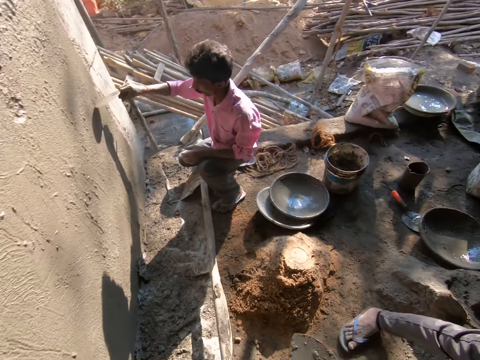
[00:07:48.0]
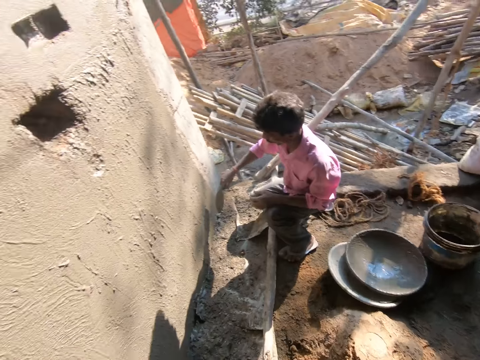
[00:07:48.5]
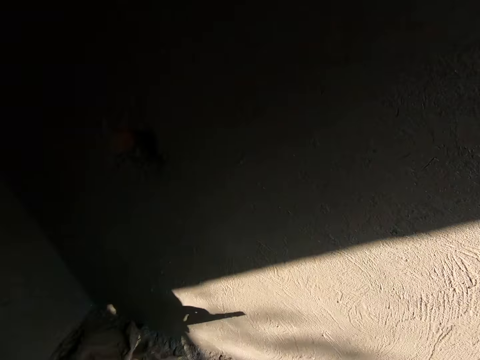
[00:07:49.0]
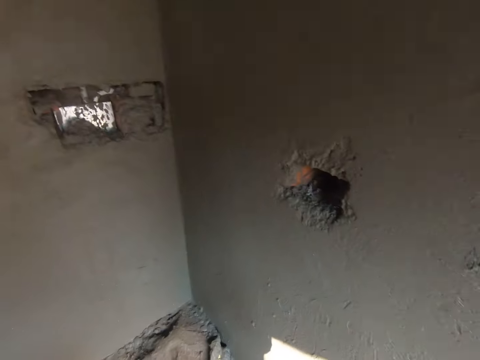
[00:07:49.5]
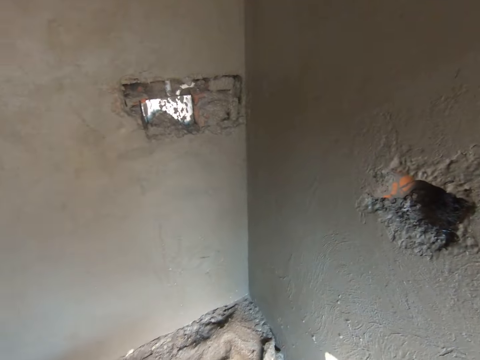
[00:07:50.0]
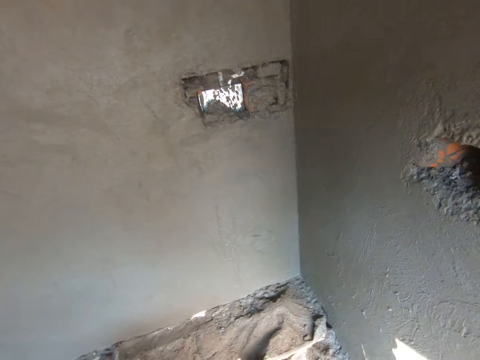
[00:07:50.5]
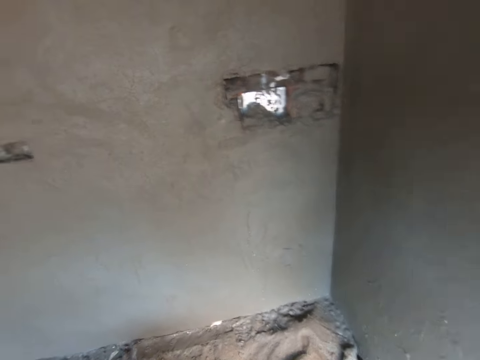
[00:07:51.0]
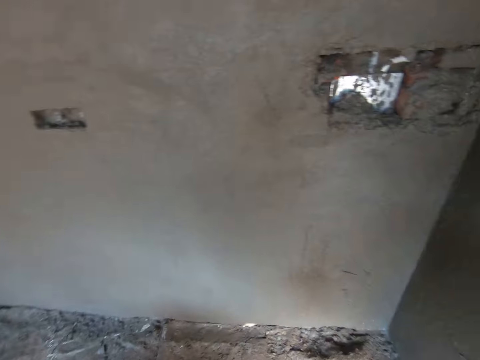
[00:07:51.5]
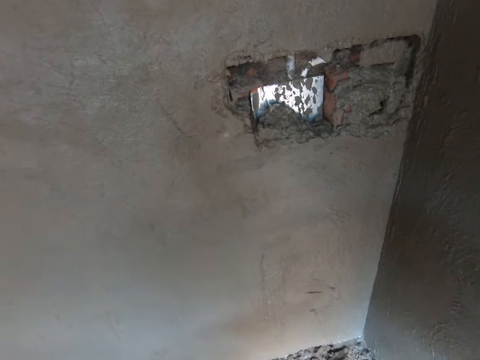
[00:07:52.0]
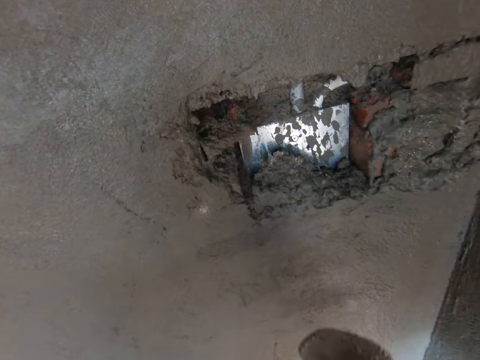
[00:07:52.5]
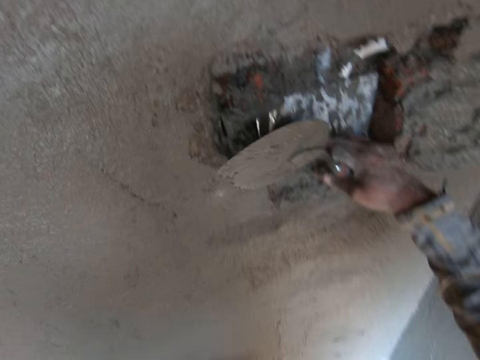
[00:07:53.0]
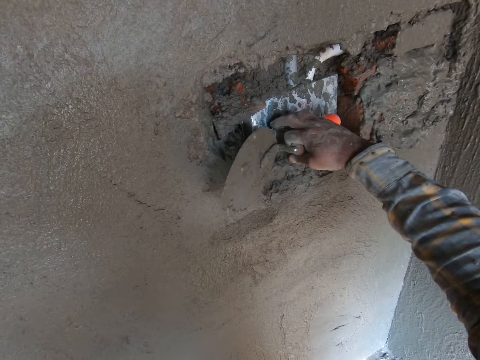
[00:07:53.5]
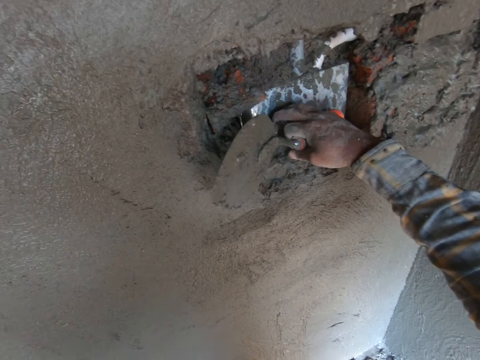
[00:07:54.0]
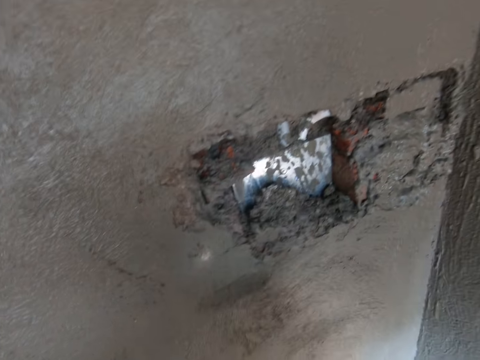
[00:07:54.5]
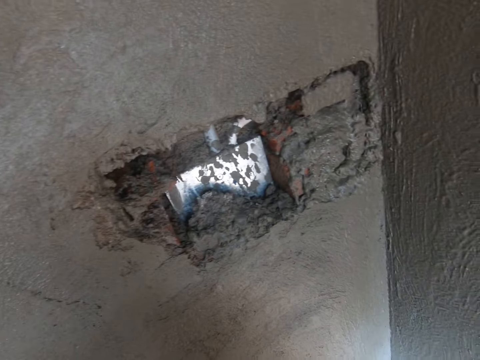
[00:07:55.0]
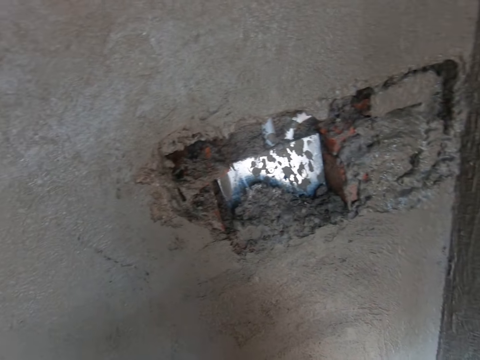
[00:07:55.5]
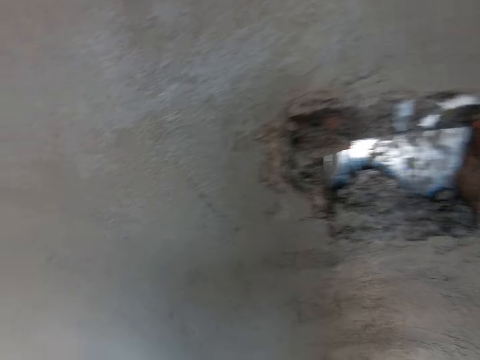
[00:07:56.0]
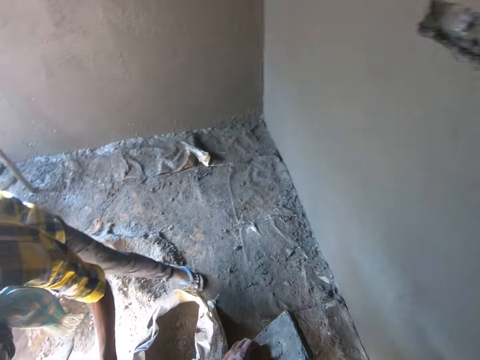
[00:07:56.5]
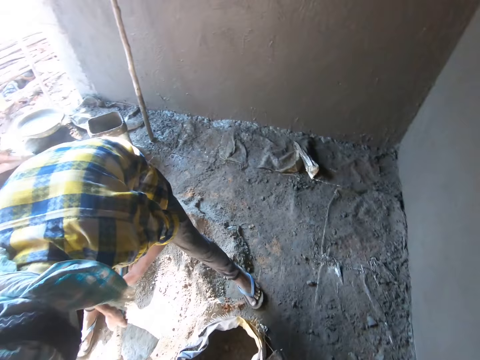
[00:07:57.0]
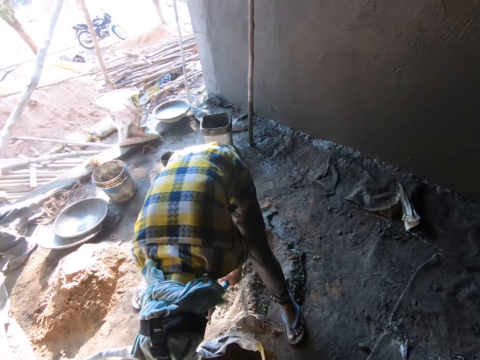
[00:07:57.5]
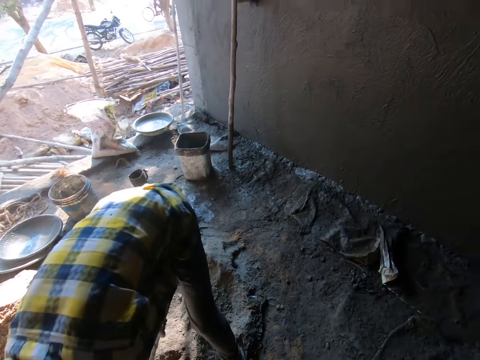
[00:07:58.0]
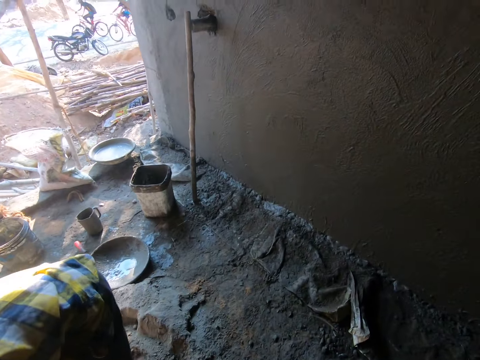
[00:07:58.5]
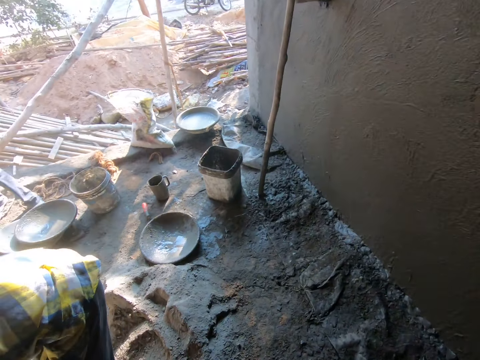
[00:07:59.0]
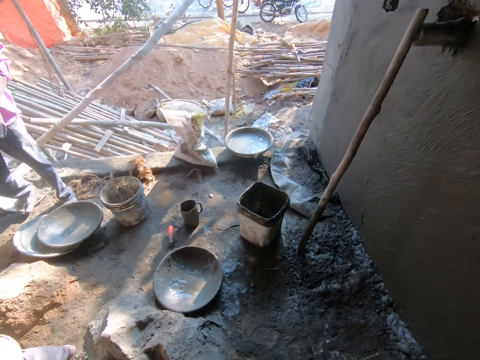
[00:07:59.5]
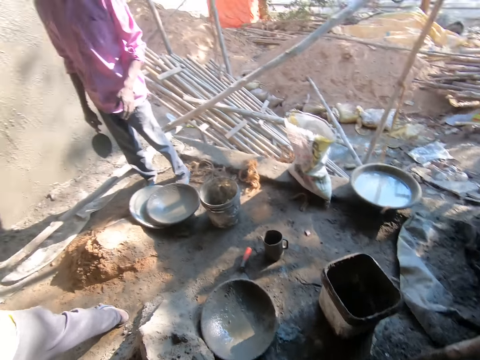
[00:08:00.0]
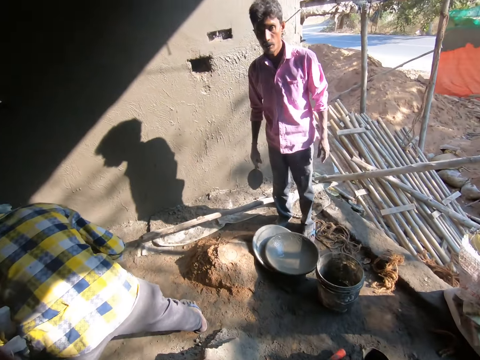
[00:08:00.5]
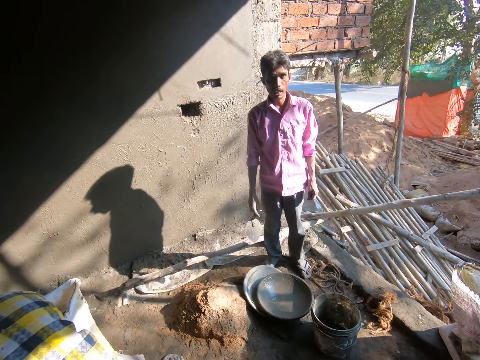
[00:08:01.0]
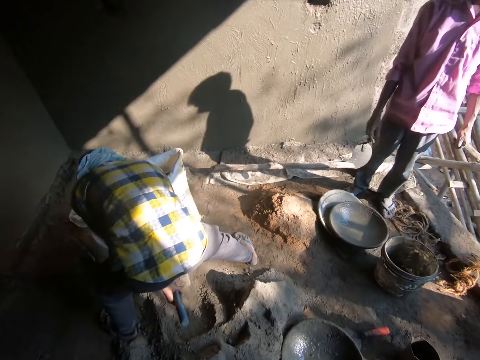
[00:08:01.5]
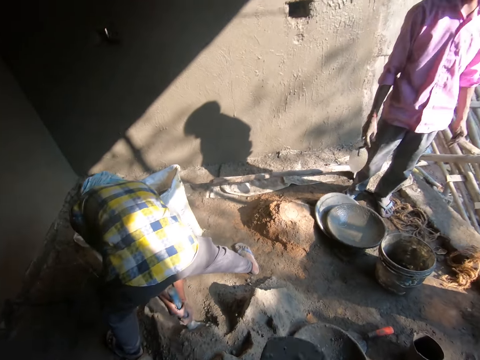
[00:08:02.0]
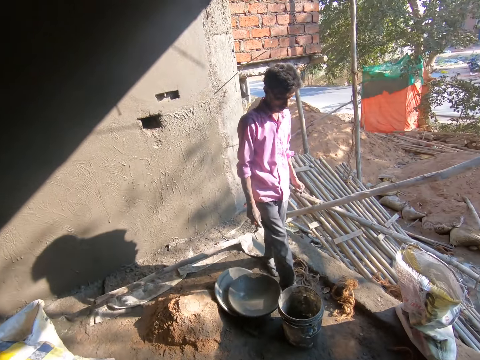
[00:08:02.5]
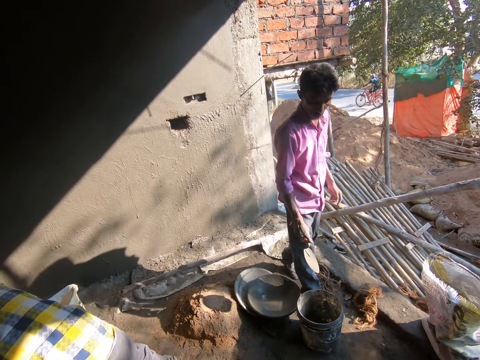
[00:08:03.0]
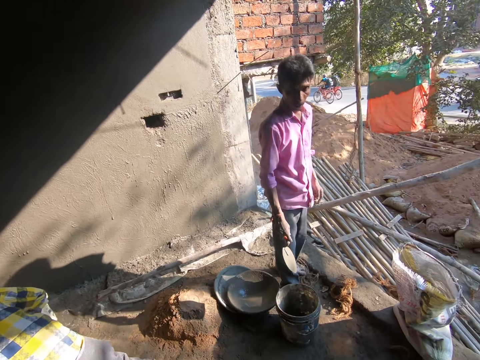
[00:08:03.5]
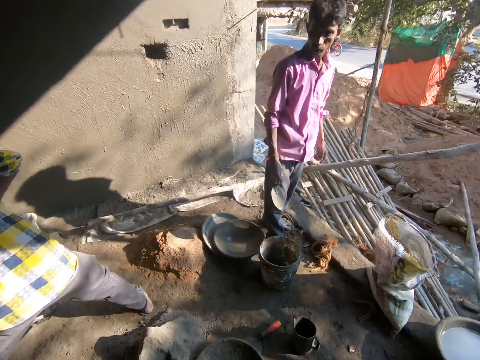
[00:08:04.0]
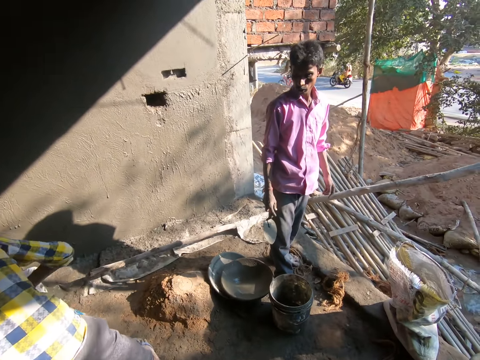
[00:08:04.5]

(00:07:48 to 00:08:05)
A man plasters the wall. The camera wearer looks around. They touch the wall. Another man mixes the cement. The other man packs the cement from the ground with the hoe in his hands. The camera wearer looks around. The first man stands up. The other man mixes the cement. The camera wearer interacts with the first man. The first man walks around.

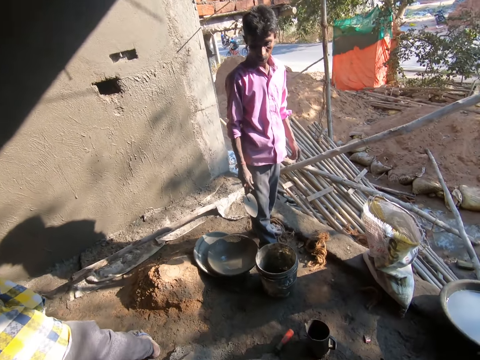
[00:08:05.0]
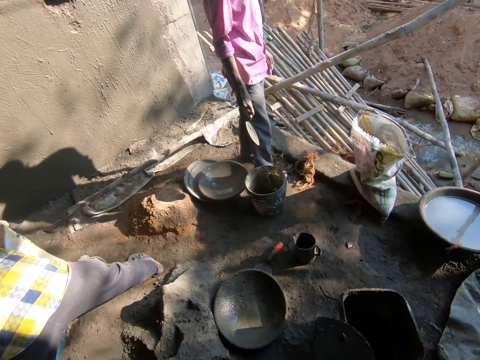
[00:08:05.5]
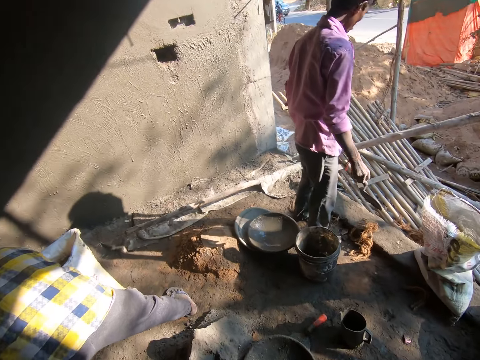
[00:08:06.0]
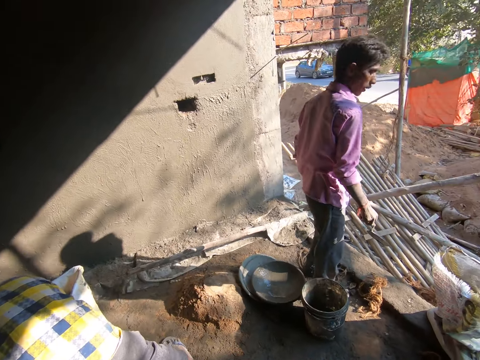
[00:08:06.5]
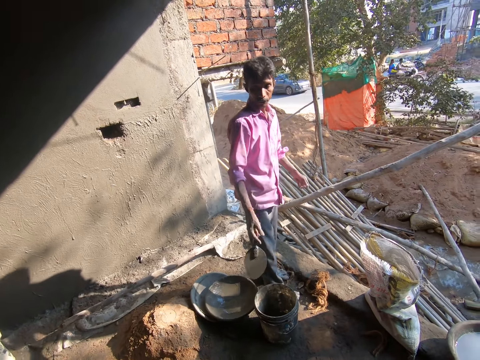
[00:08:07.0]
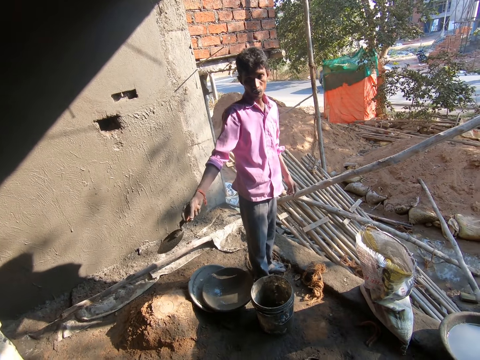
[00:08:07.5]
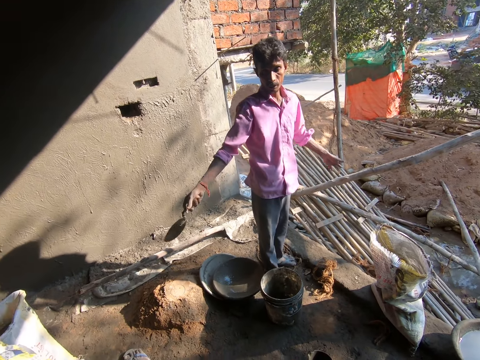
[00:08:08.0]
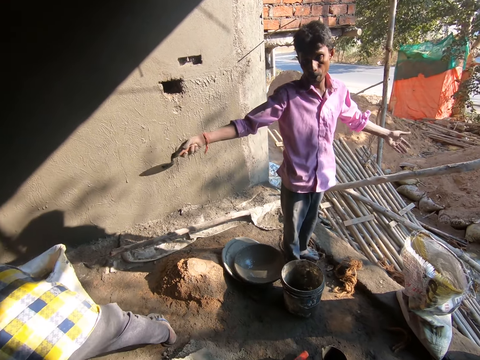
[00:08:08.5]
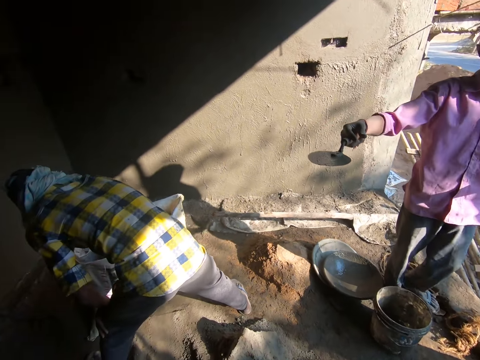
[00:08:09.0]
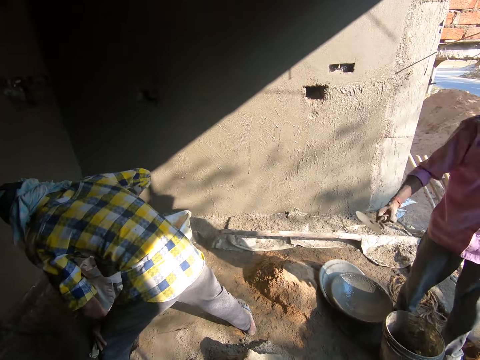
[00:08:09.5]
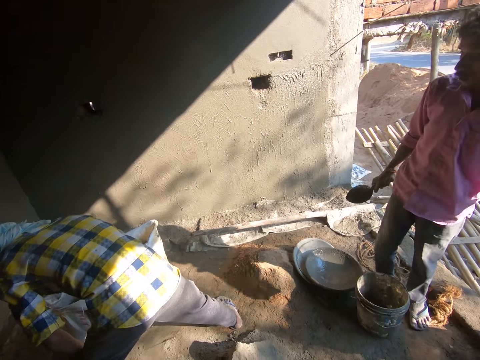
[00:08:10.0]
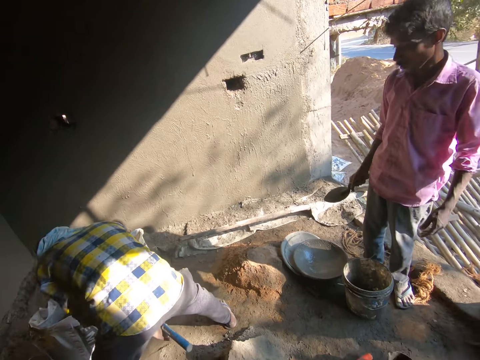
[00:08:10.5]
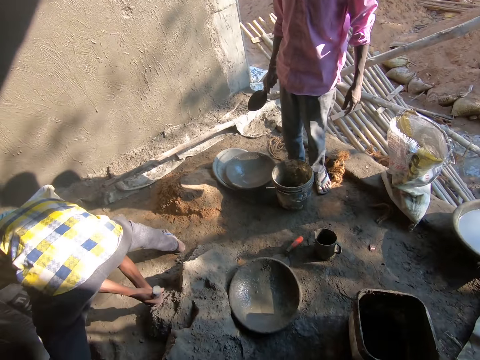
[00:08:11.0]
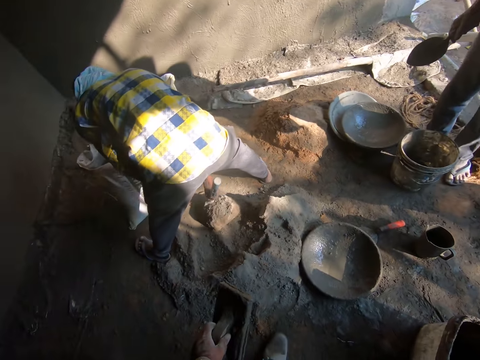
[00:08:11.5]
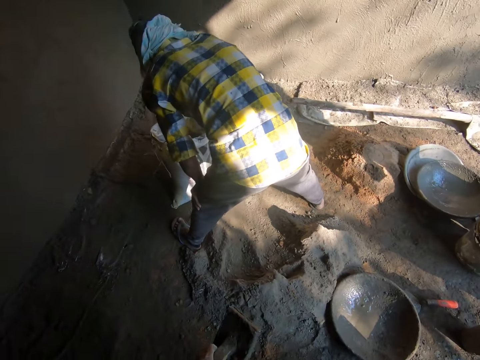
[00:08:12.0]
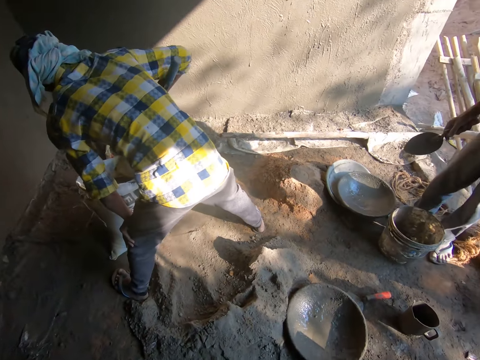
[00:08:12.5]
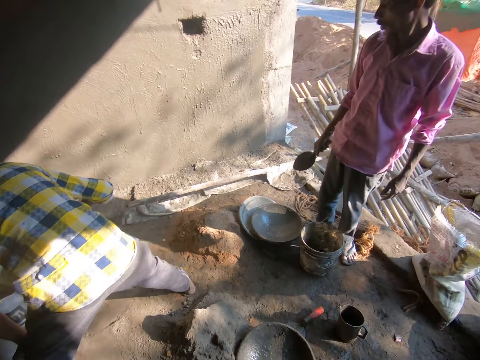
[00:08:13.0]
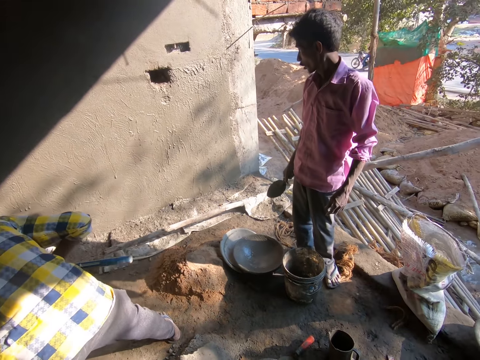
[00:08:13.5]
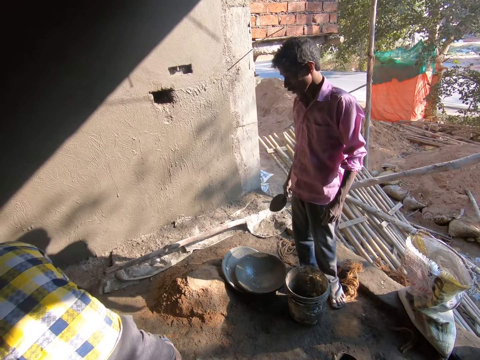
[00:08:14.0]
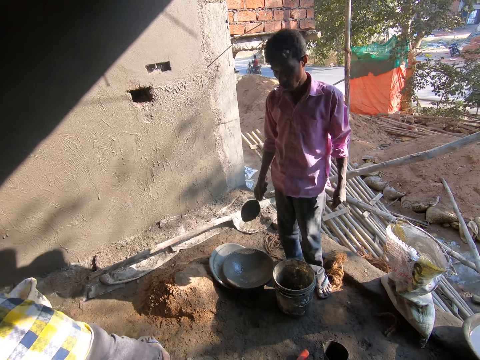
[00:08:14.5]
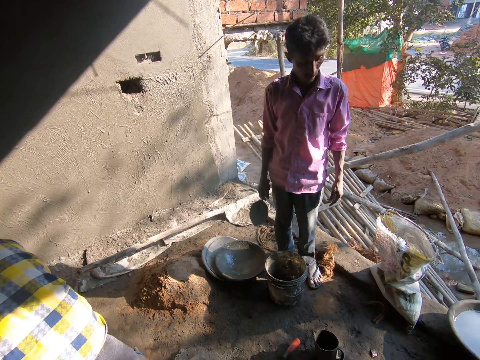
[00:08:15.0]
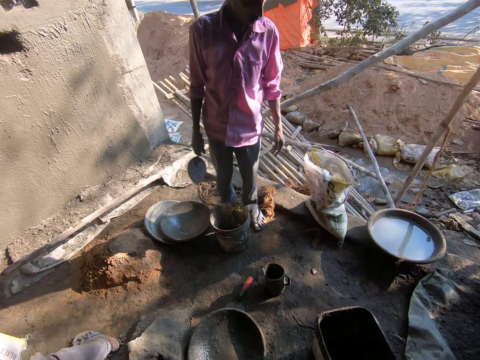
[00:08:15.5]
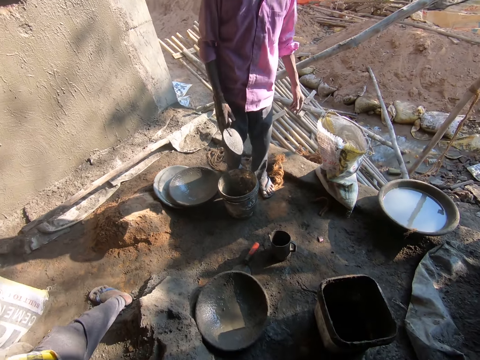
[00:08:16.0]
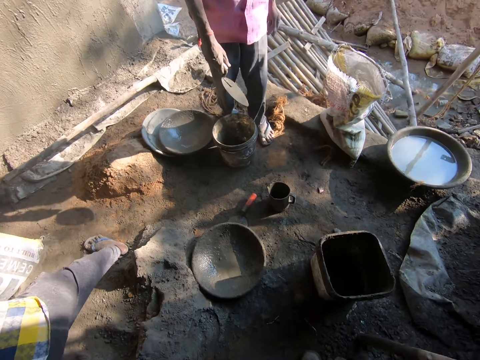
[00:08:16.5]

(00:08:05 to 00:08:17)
The camera wearer looks around. A man raises his hand. Another man pours cement on the hoe in his right hand into a bag on the ground. The other man mixes the cement. The camera wearer looks around.
